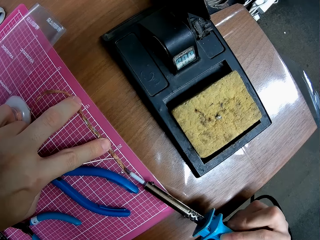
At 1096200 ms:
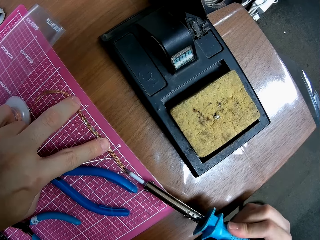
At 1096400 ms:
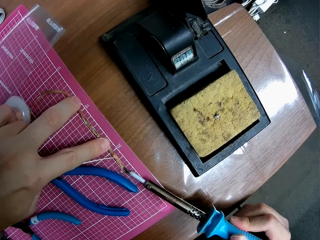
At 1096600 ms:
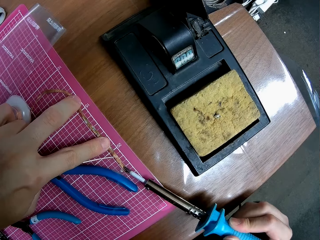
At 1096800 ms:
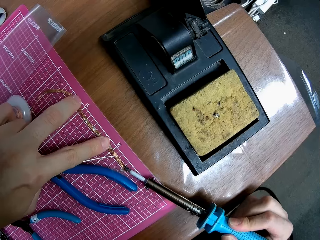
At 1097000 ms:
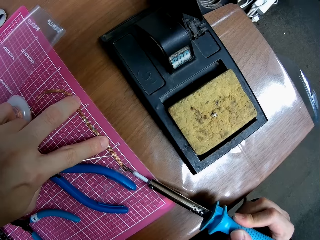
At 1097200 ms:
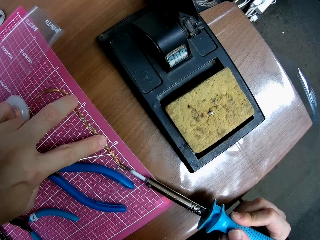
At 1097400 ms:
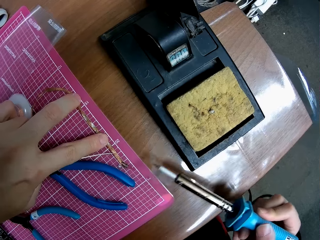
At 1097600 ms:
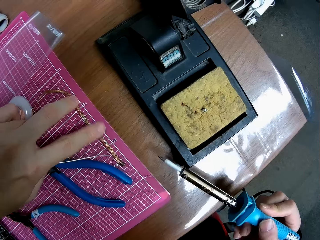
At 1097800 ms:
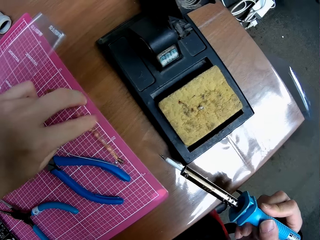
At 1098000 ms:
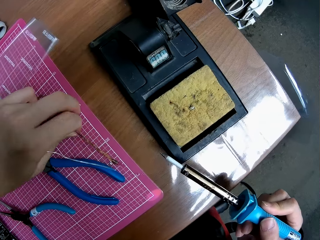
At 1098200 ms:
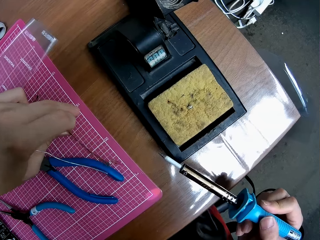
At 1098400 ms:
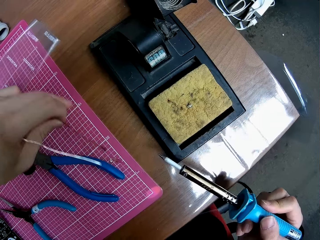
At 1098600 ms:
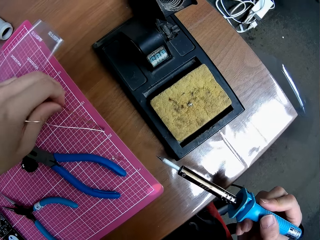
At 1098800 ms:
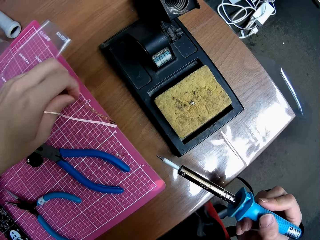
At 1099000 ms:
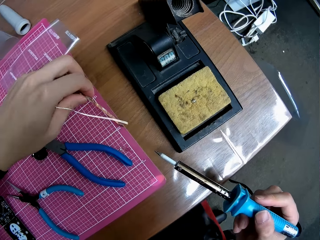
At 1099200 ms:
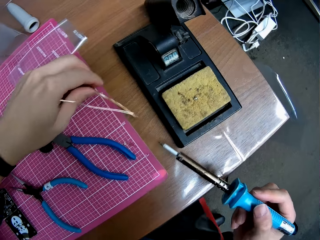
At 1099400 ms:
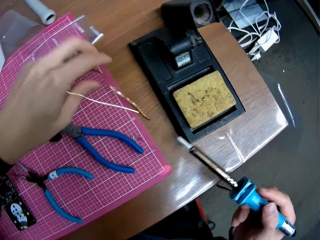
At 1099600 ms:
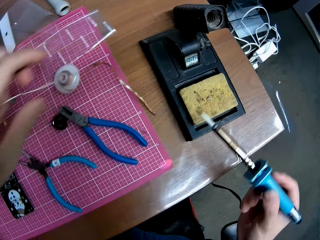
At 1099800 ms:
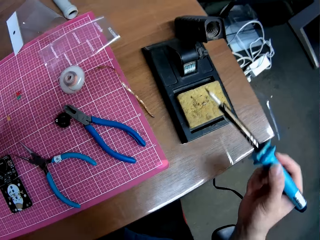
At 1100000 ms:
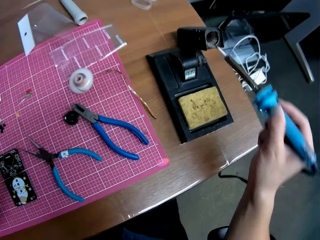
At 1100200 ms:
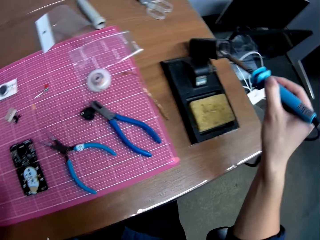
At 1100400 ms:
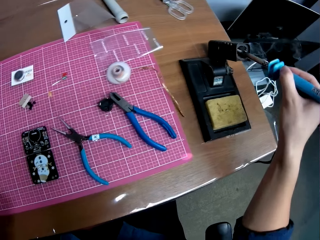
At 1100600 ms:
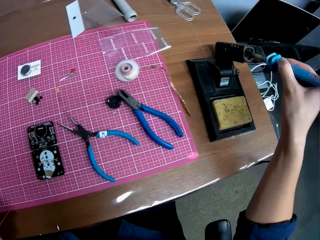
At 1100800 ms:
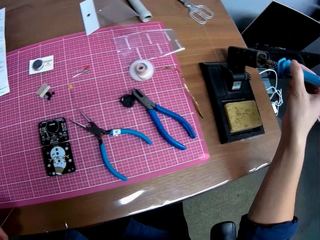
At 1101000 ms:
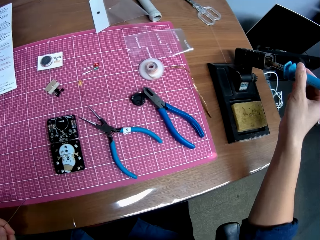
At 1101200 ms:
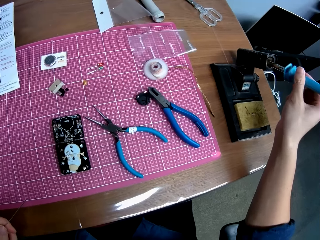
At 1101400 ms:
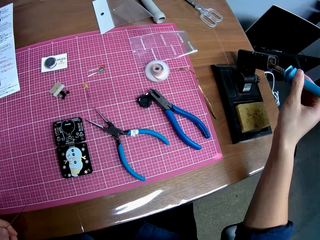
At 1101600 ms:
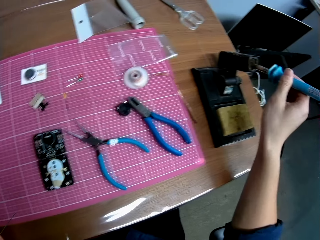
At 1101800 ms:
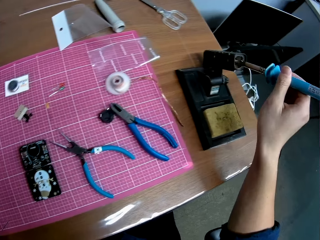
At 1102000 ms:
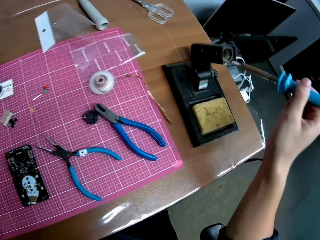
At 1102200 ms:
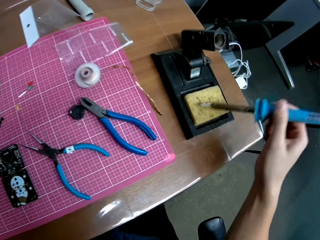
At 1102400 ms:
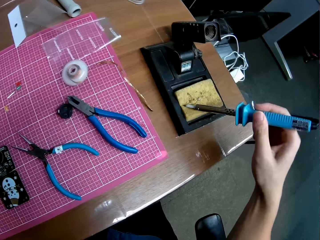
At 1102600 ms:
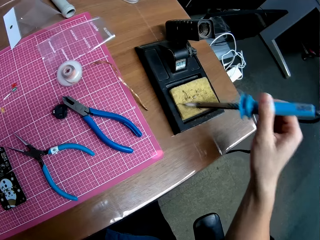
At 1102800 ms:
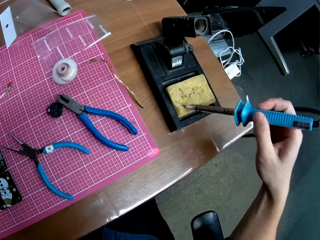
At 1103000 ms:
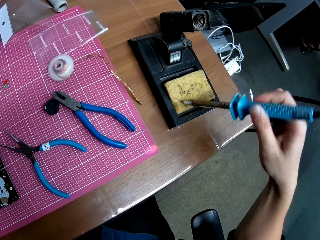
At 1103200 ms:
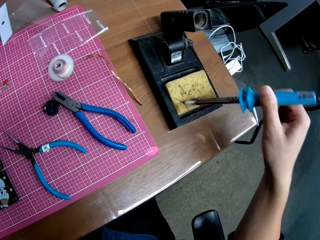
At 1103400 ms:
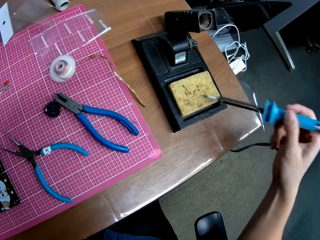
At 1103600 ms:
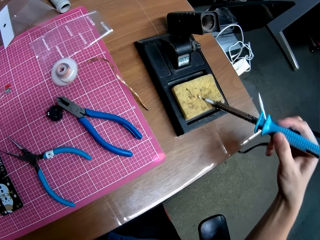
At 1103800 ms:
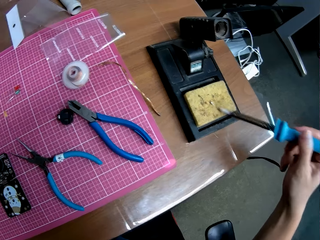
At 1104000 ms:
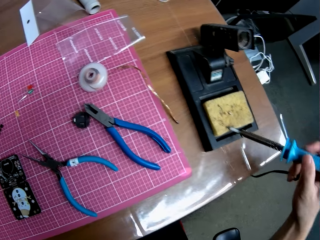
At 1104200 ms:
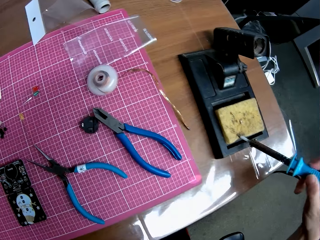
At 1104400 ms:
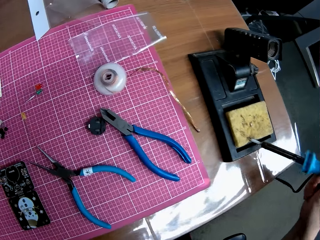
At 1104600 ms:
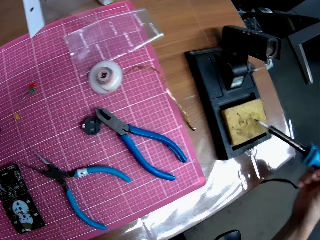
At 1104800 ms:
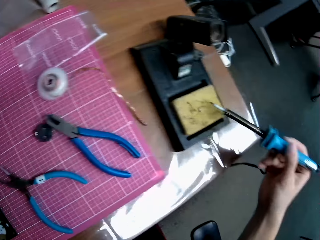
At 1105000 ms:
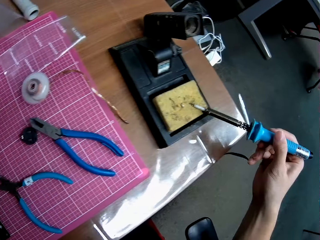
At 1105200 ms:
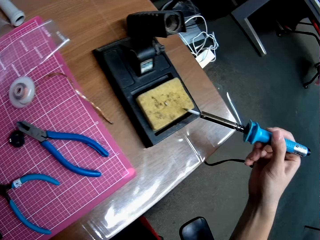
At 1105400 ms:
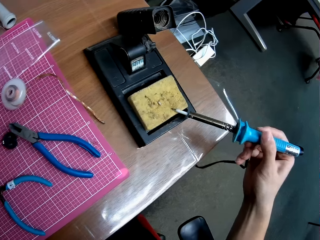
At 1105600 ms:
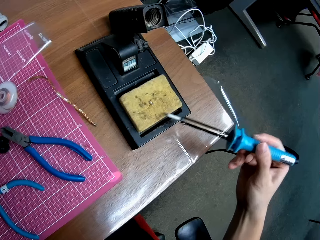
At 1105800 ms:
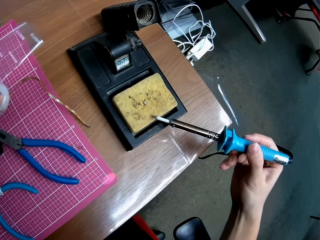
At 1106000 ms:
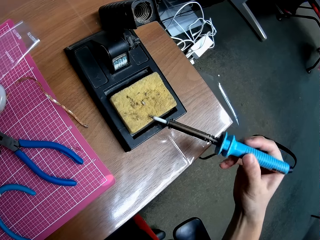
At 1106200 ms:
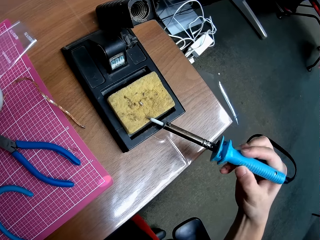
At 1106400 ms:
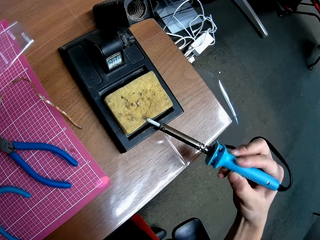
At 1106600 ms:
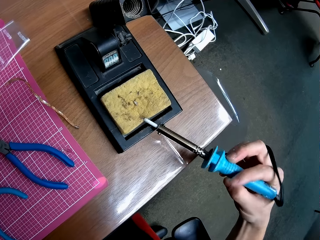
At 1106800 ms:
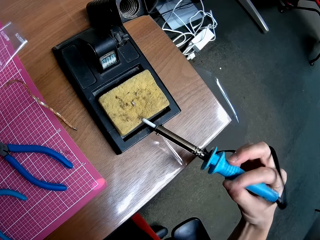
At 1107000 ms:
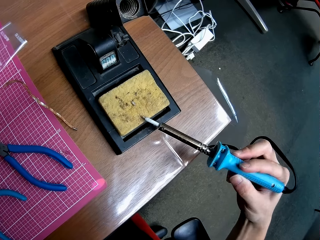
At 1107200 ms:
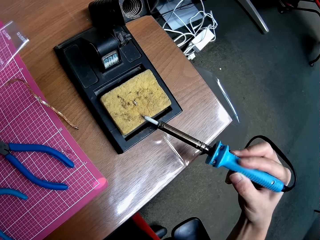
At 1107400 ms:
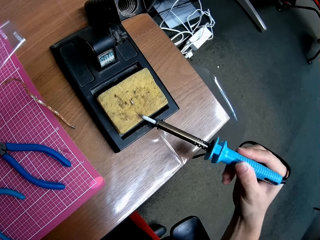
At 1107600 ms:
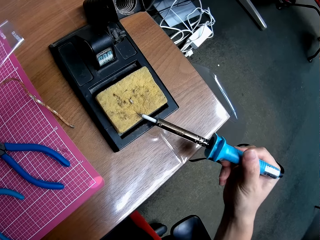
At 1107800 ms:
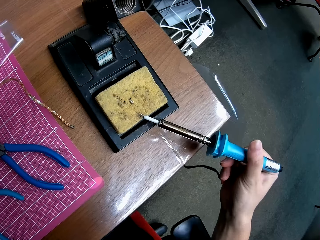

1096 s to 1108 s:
The camera wearer moves the soldering wire. They adjust the polyimide tape on the table. They move the soldering iron in a case on the table. They clean the soldering iron with a soldering iron tip cleaner.

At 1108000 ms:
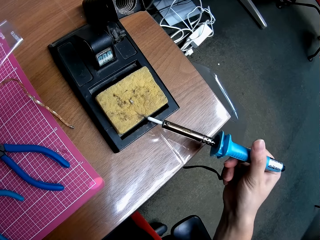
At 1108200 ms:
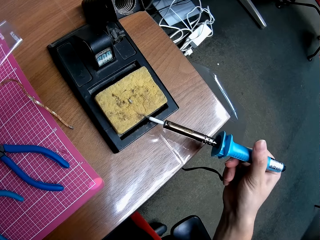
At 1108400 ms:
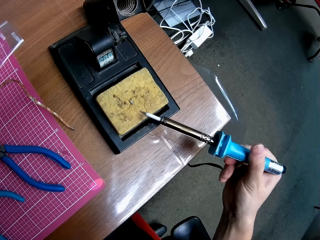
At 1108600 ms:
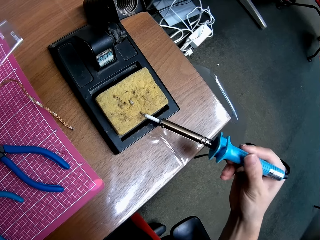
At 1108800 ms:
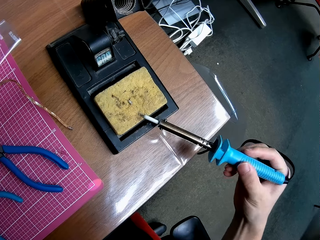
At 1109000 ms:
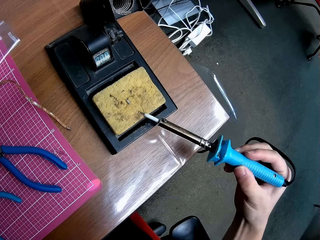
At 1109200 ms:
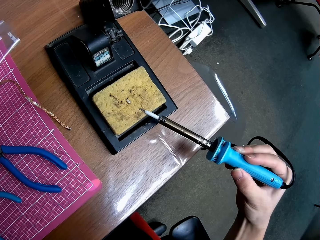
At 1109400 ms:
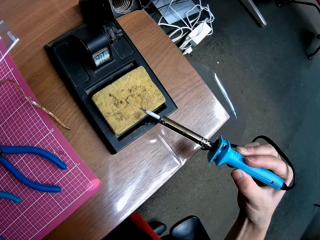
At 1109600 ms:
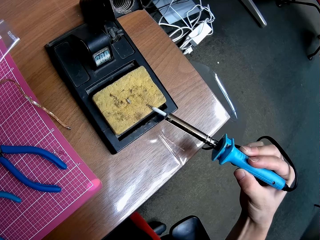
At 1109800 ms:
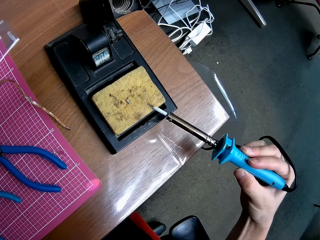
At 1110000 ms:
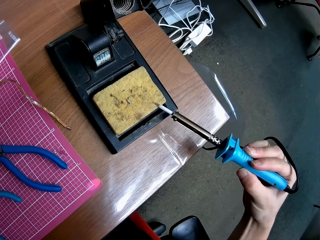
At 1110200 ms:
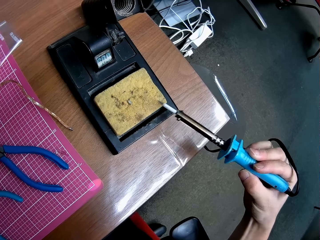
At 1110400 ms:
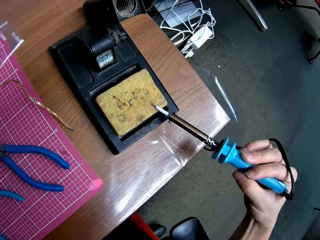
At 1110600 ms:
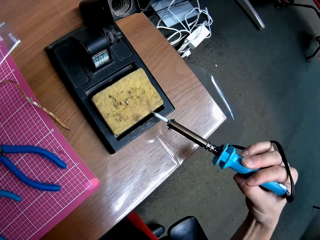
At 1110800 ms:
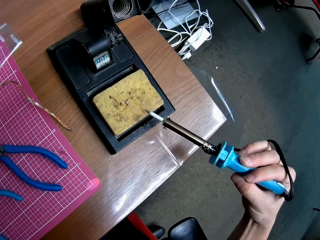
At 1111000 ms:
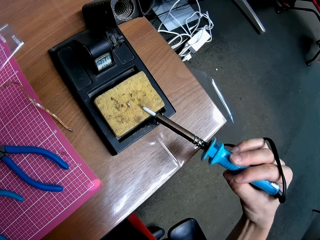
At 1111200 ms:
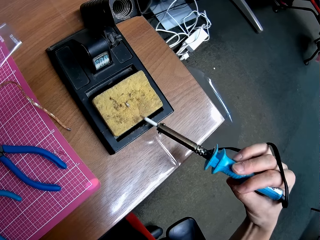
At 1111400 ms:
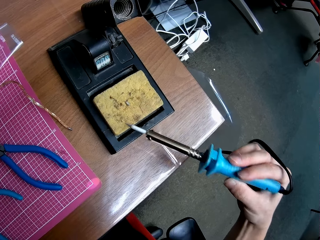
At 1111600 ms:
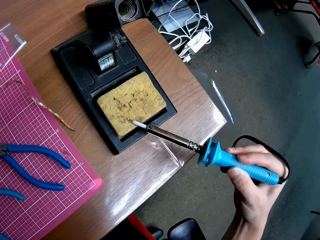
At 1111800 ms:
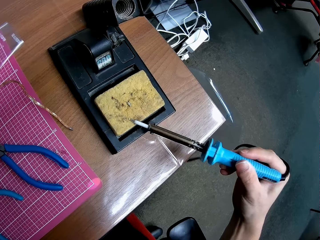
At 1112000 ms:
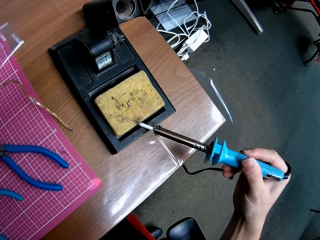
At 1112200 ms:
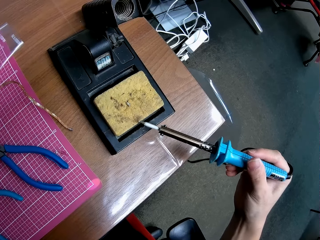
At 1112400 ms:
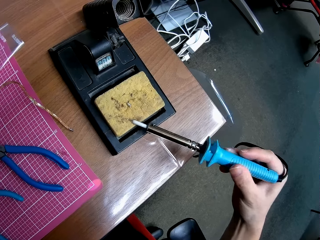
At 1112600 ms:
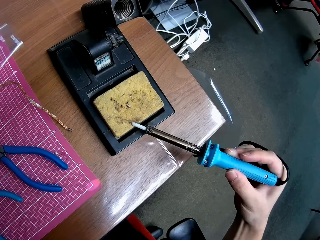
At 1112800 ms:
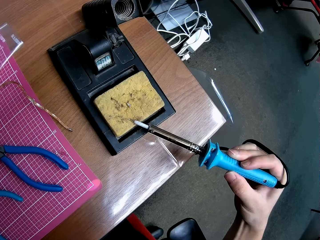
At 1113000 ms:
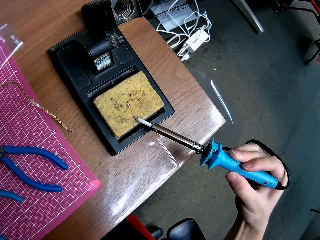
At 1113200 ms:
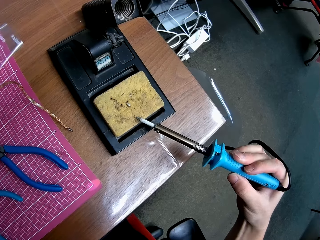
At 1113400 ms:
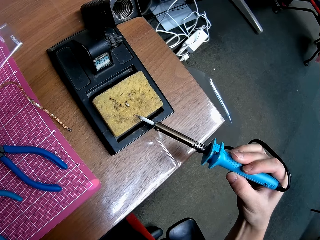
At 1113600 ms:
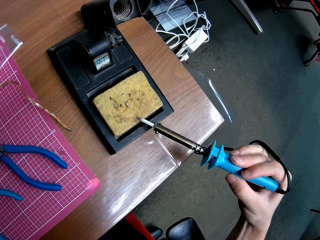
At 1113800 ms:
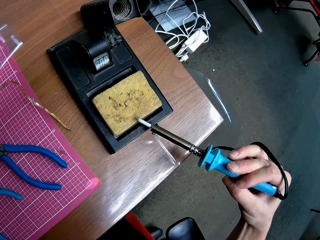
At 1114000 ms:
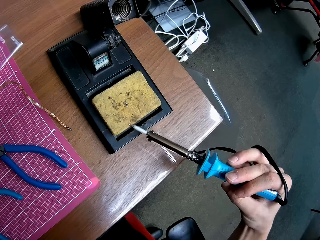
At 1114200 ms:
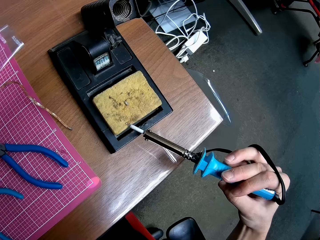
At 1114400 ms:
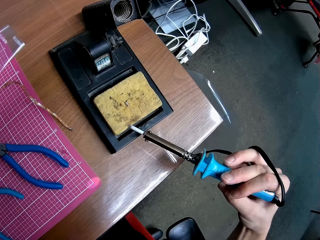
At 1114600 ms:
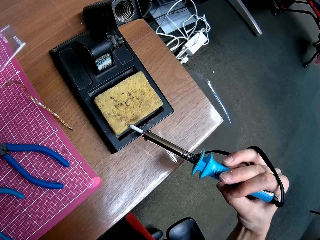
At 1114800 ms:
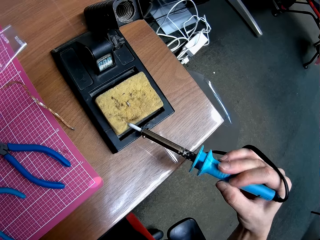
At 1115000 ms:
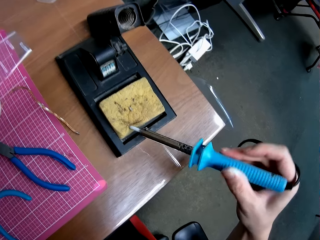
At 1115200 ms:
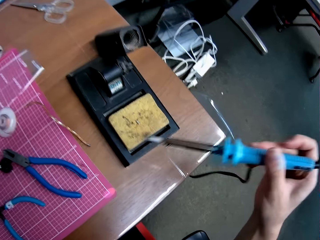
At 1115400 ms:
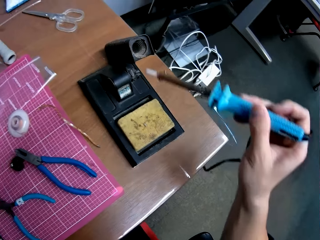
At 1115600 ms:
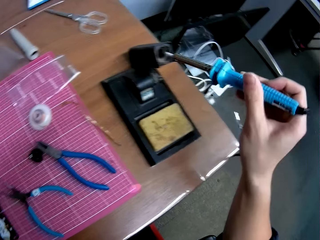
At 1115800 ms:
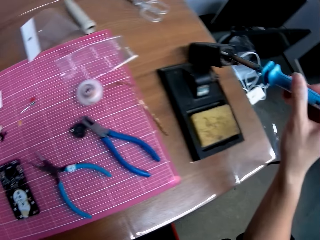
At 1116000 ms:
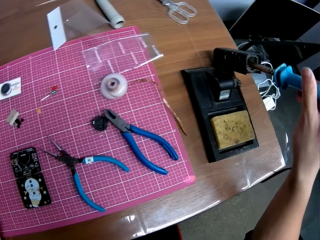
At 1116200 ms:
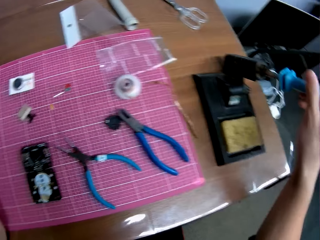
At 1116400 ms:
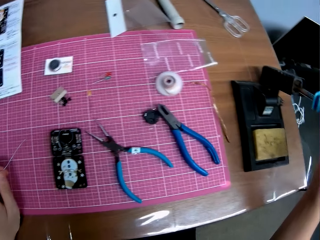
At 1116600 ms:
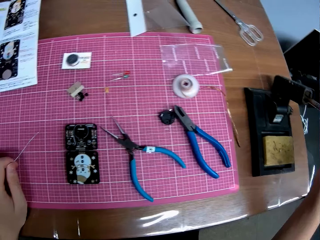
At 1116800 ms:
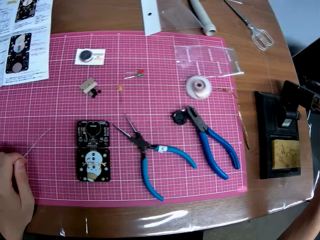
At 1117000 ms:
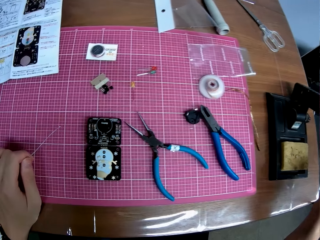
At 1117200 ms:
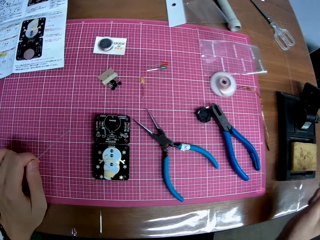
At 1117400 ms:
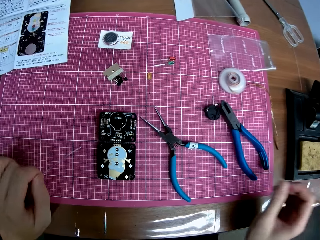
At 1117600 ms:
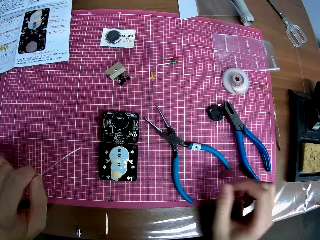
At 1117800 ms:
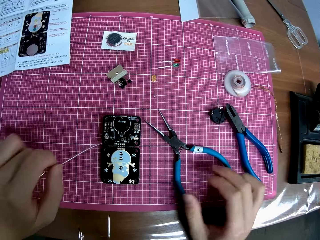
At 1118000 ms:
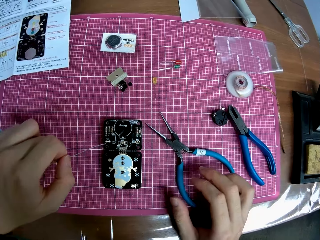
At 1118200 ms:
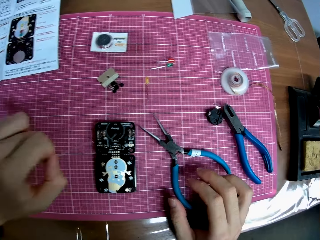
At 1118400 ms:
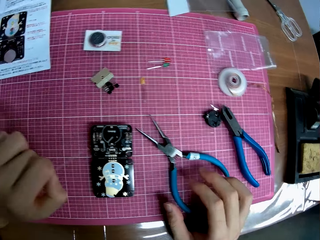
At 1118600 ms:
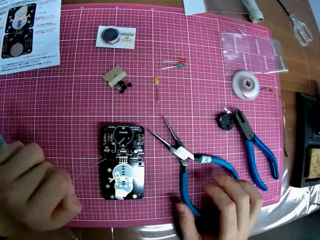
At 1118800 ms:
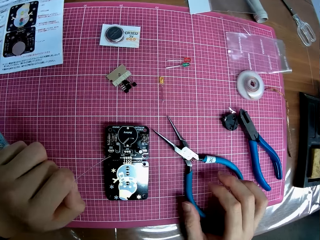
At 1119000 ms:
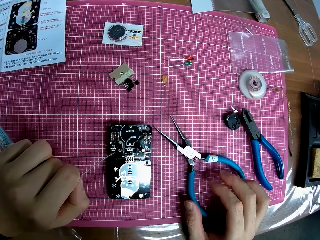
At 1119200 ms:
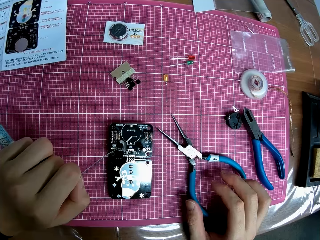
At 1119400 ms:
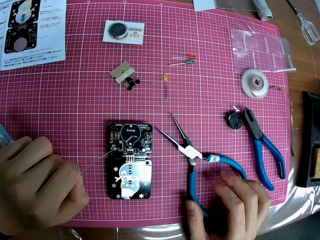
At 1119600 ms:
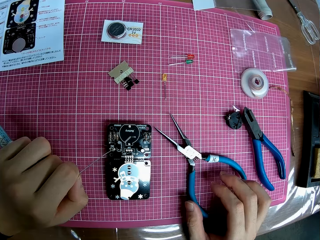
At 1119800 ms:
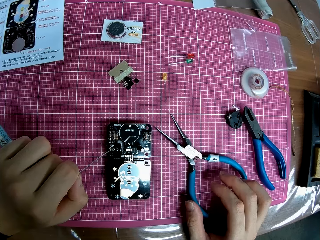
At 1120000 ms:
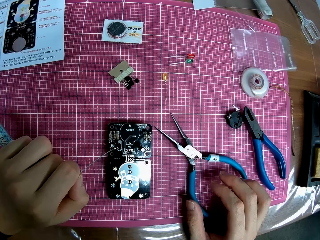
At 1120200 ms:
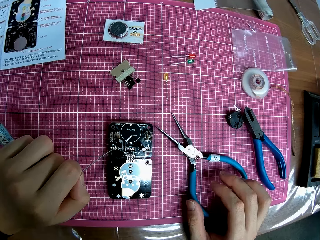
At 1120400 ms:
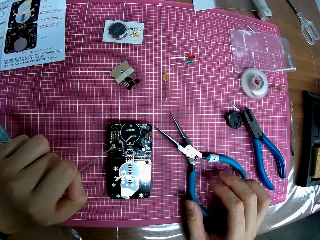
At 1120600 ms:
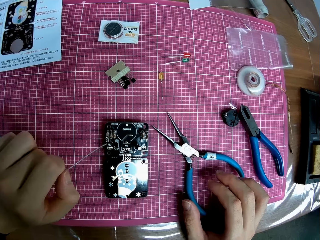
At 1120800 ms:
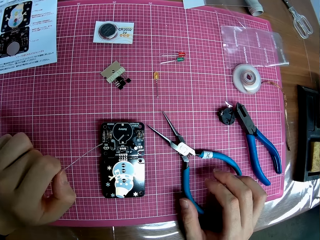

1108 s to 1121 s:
The camera wearer drops the soldering iron in a case. They test the wire on the motherboard.
